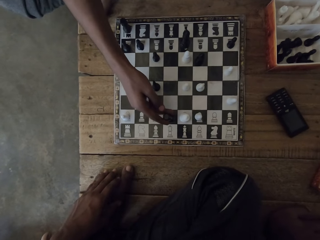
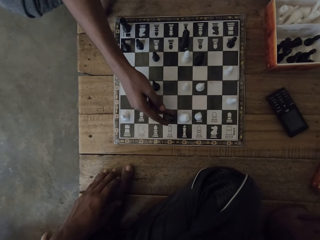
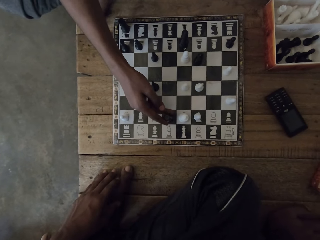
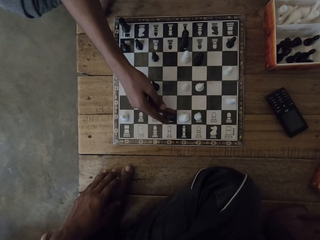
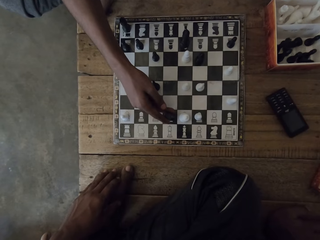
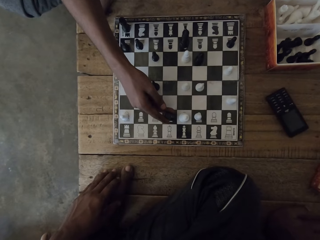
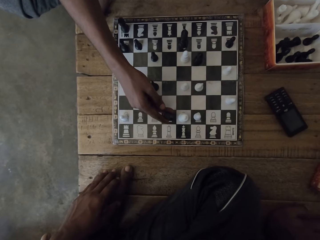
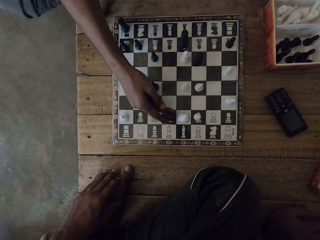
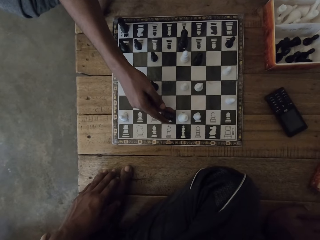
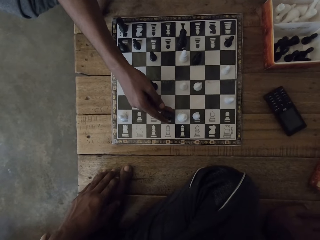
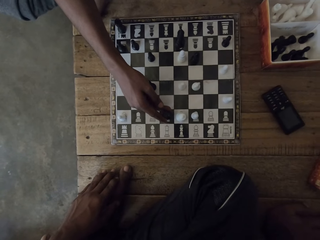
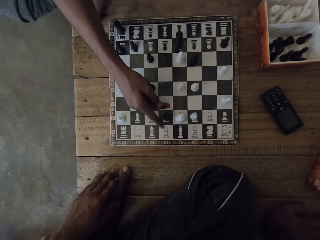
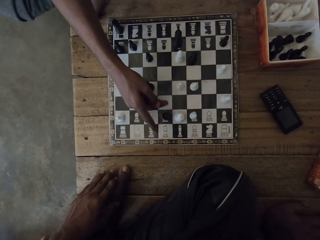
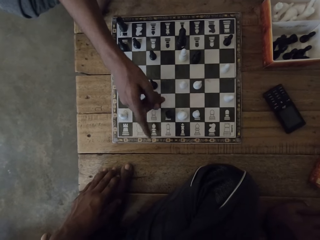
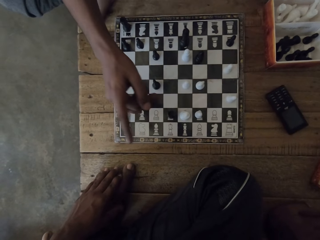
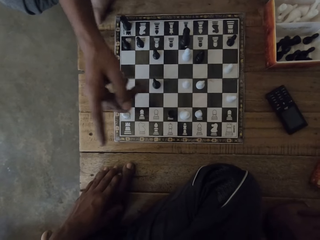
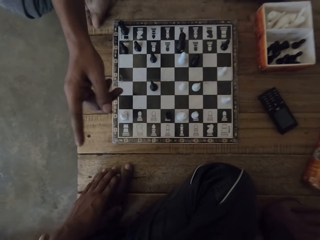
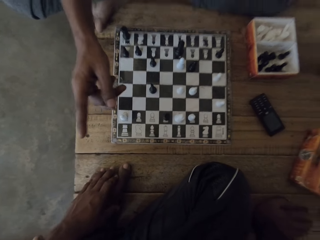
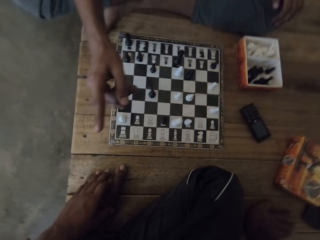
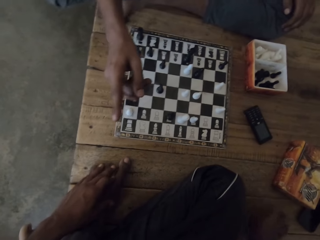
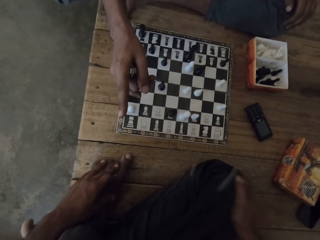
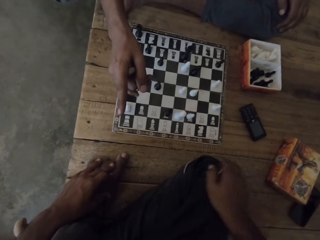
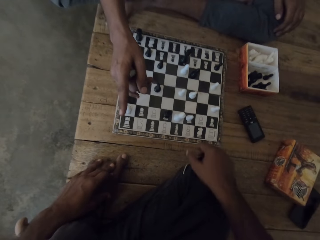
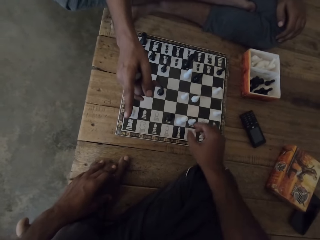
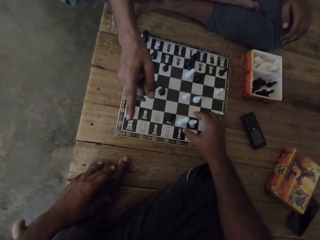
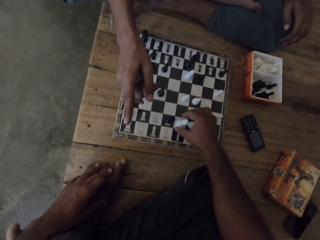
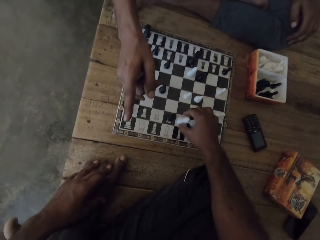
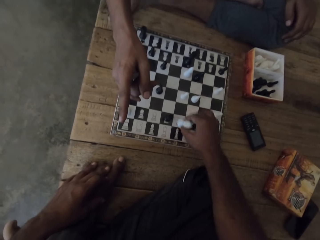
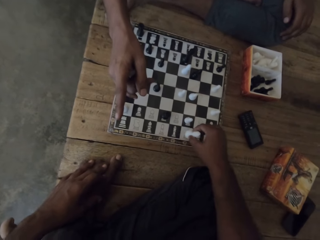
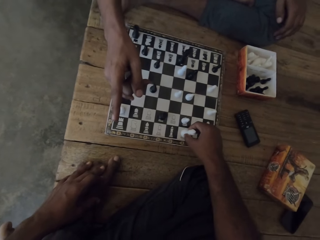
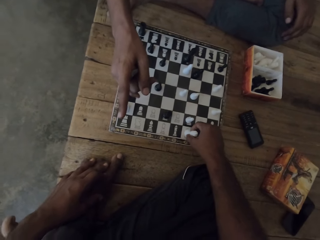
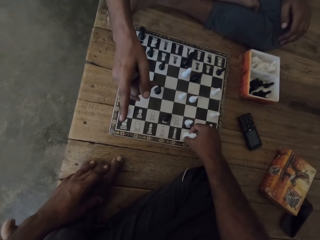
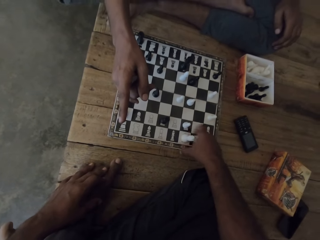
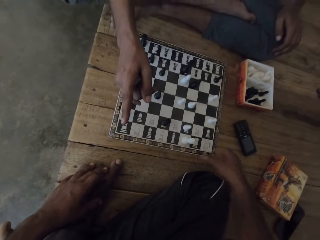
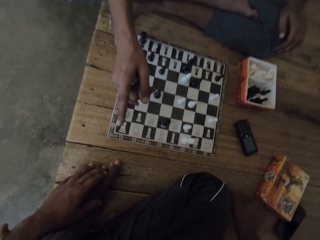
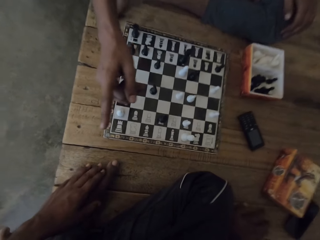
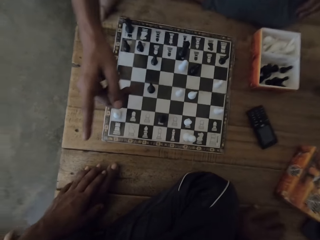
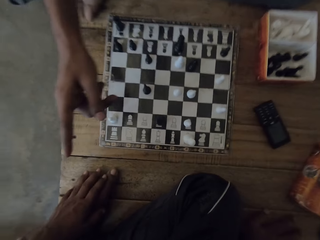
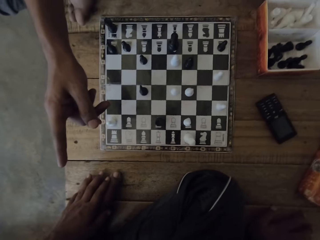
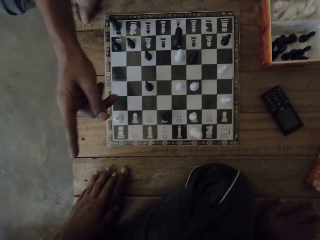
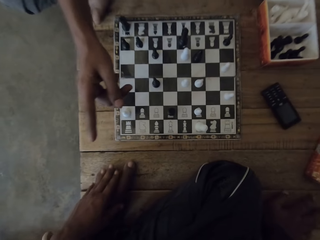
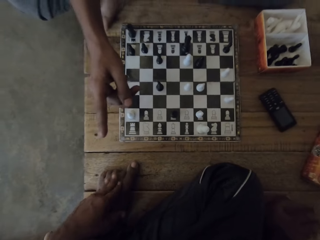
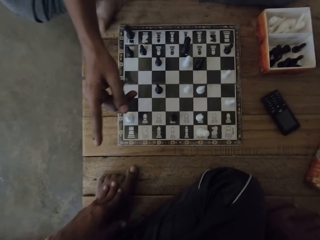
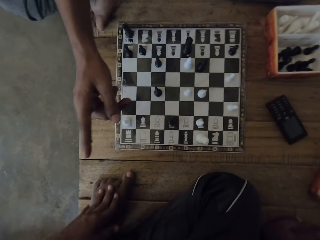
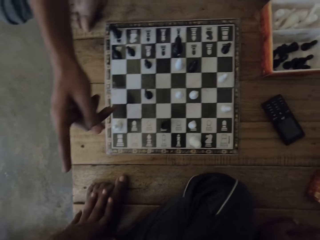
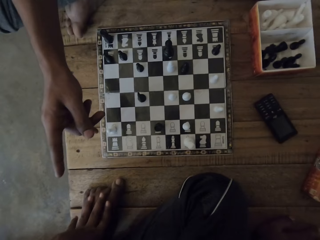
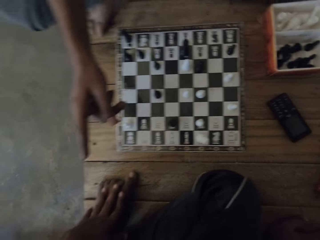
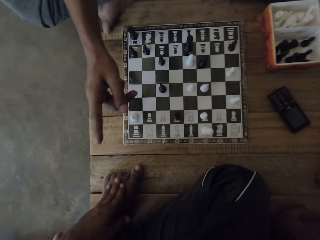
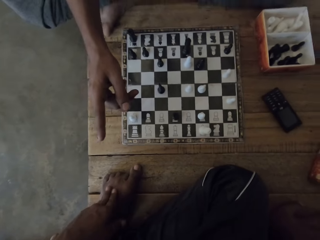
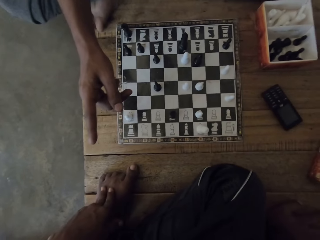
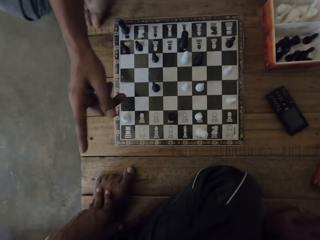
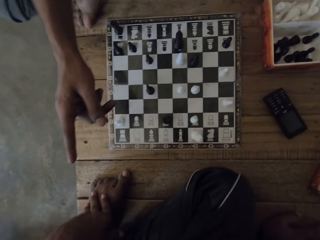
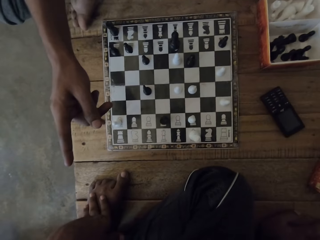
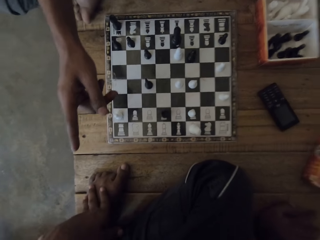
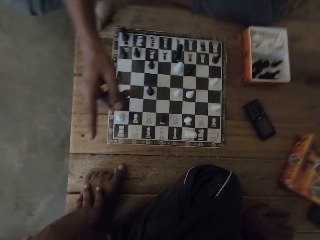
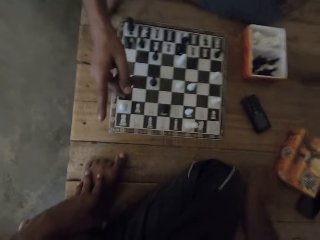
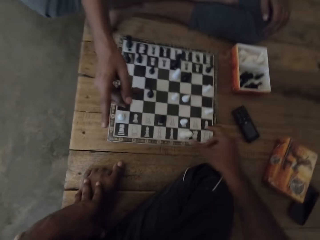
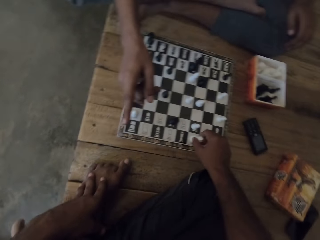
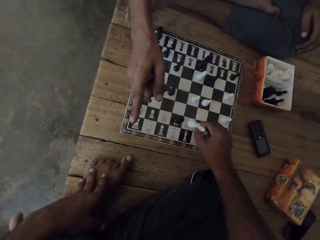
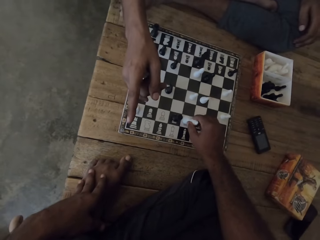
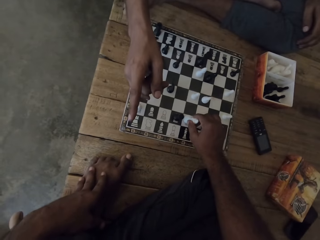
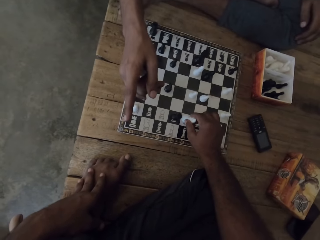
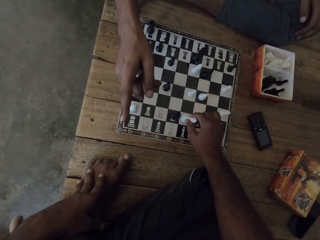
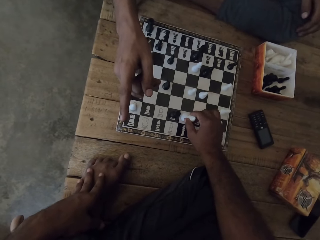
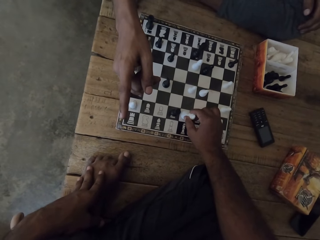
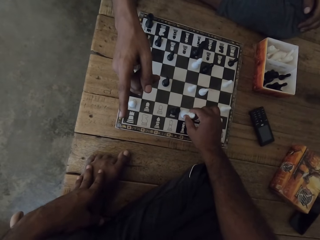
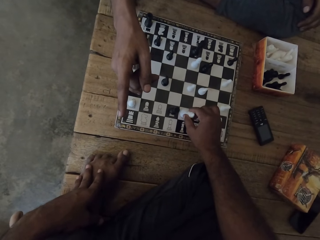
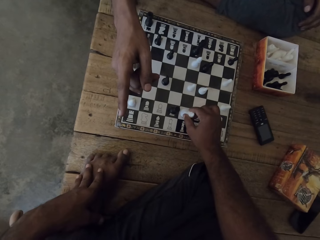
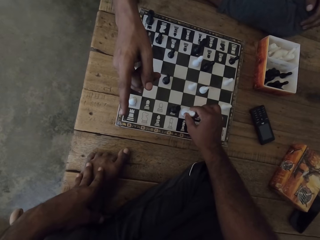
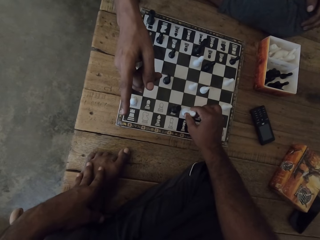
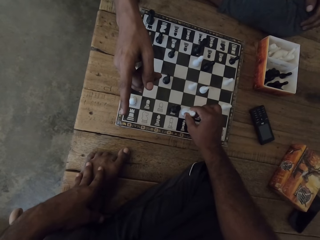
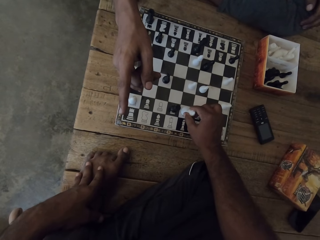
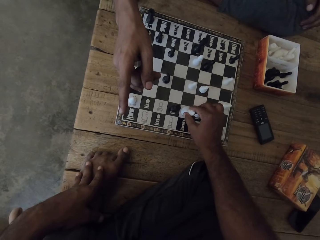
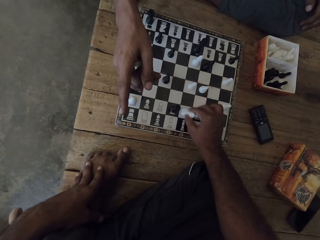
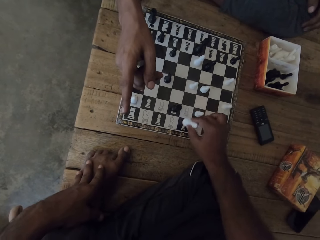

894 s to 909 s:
A person plays the chess game. The person gestures. The camera wearer plays the chess game. They move a chess game piece on the board, look around, and look at the chess game. The person gestures at the camera wearer. The camera wearer plays the chess game. They move a chess game piece on the board.

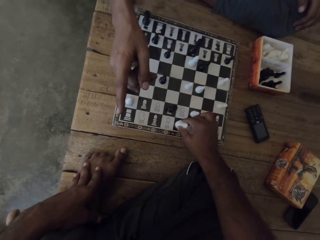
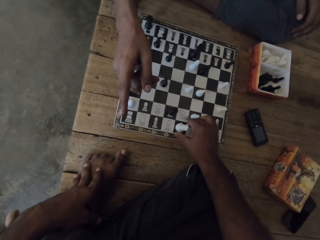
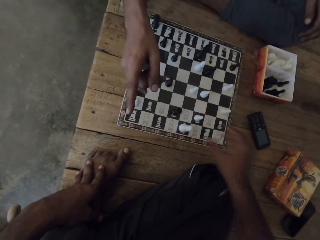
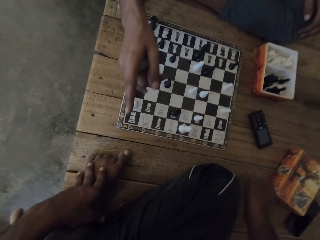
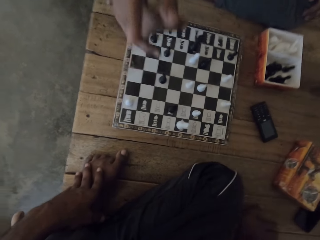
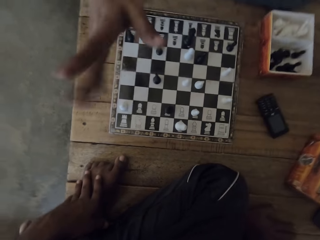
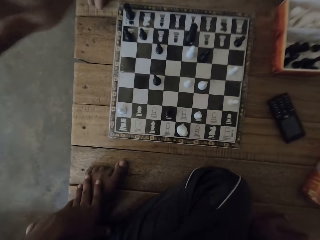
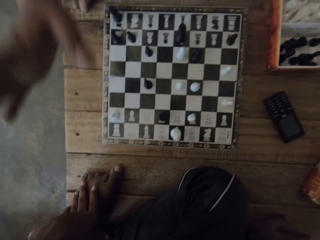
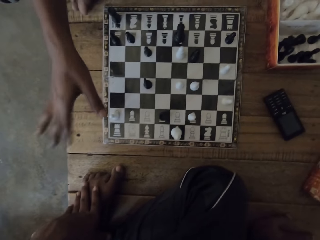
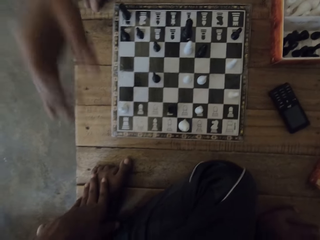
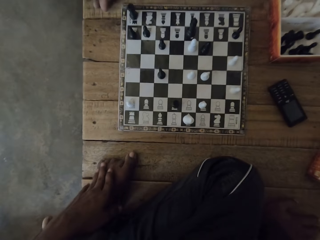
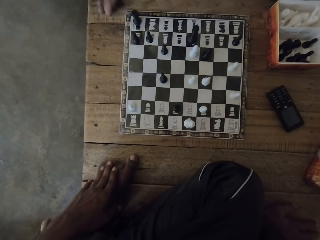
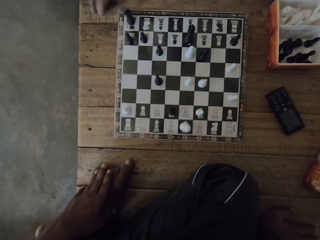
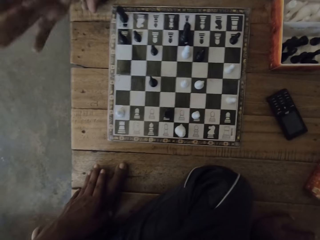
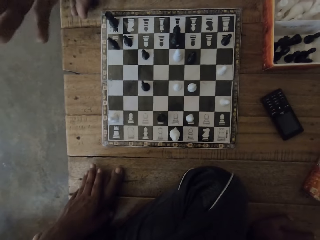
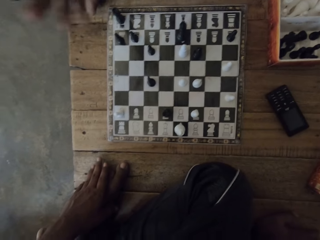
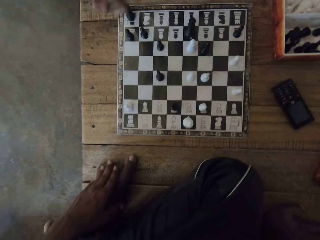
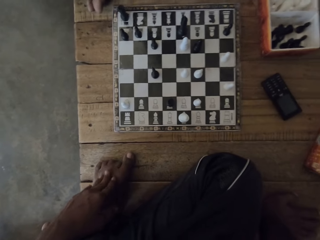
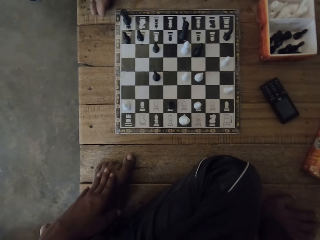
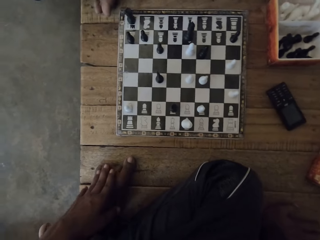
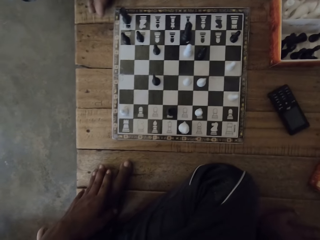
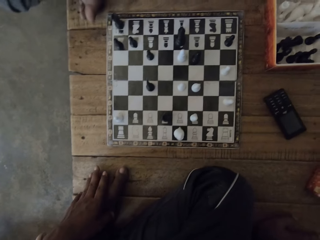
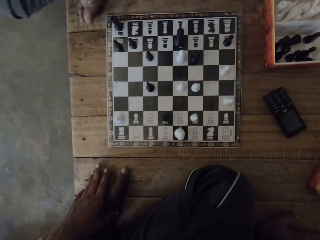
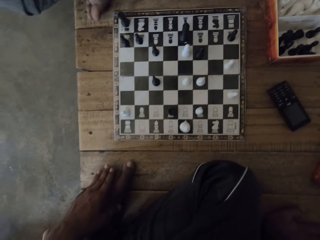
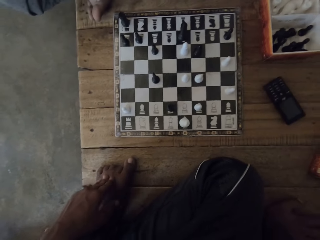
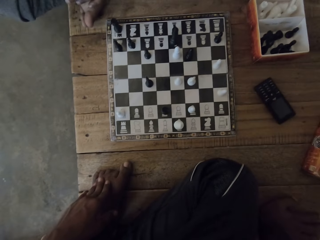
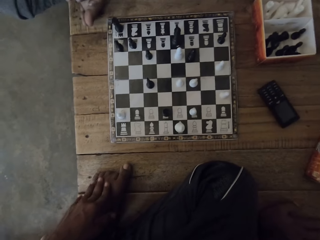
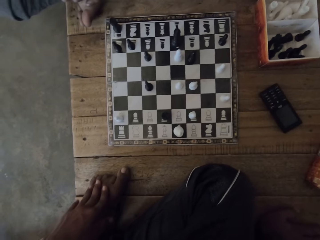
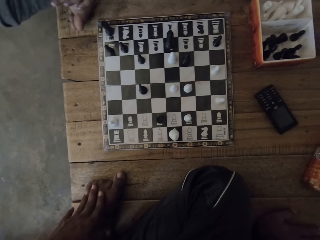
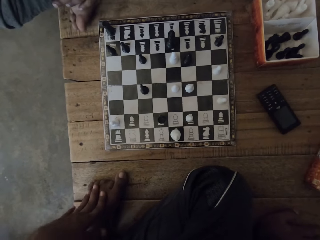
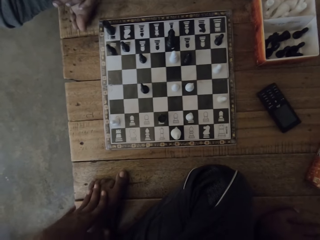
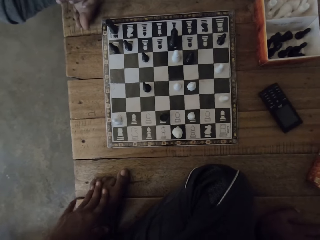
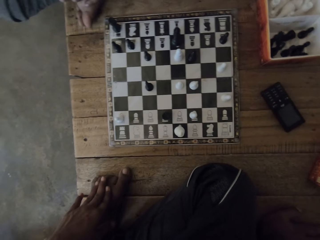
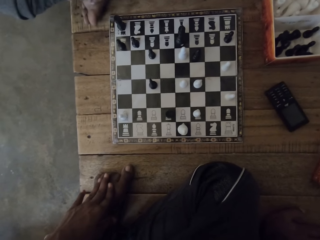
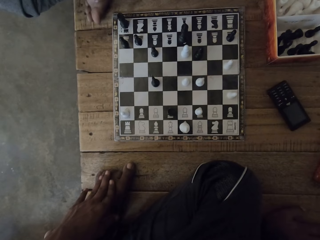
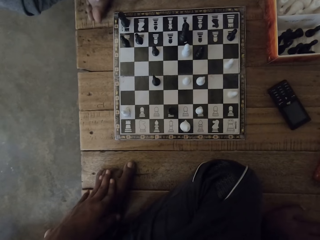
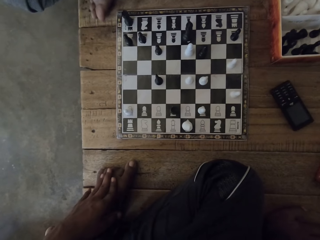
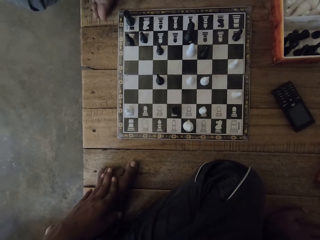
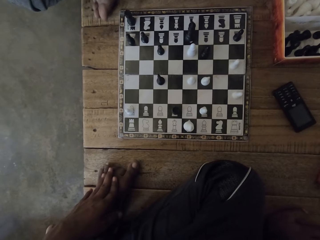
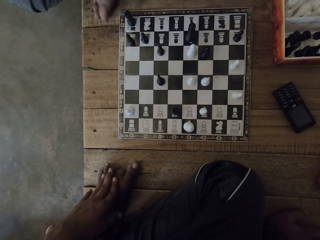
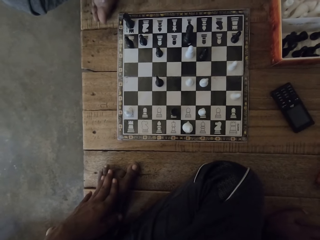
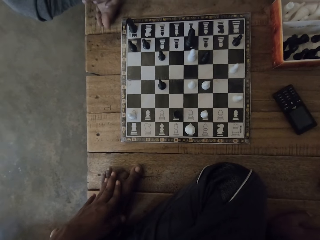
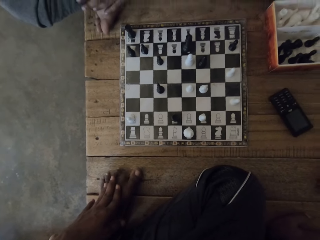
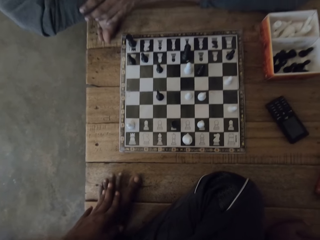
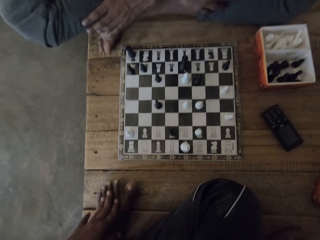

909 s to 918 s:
A person gestures. The camera wearer looks at the chess game. He rubs his foot or leg, and looks around.
